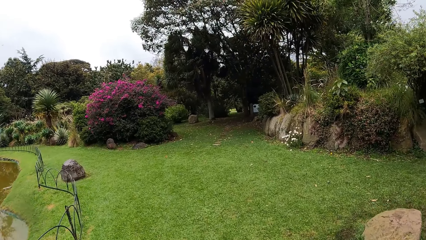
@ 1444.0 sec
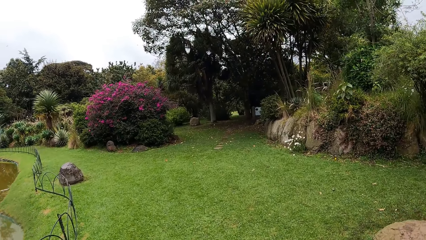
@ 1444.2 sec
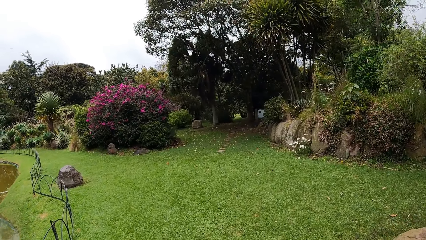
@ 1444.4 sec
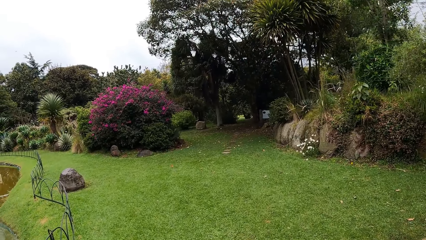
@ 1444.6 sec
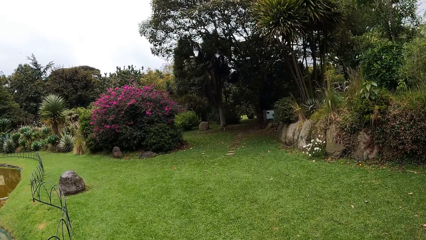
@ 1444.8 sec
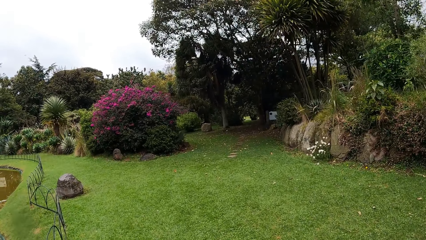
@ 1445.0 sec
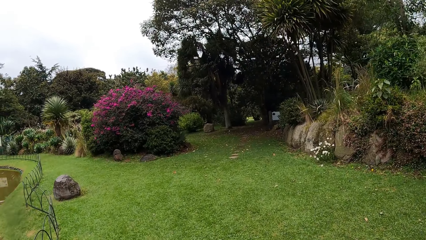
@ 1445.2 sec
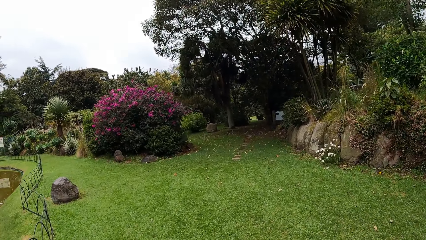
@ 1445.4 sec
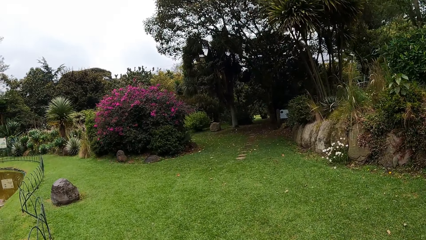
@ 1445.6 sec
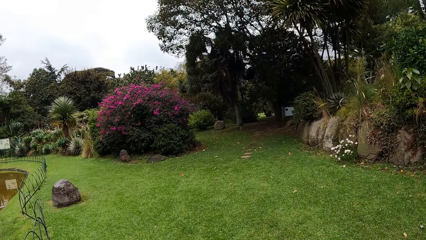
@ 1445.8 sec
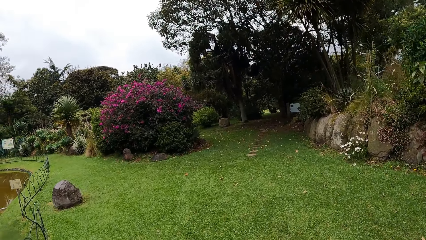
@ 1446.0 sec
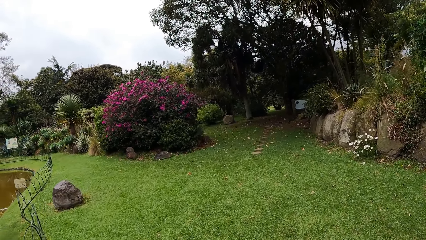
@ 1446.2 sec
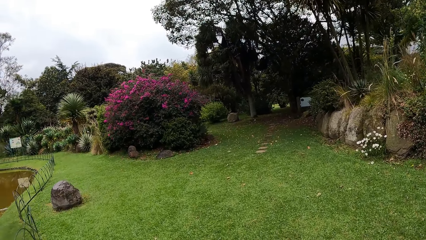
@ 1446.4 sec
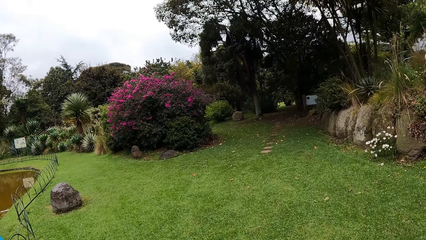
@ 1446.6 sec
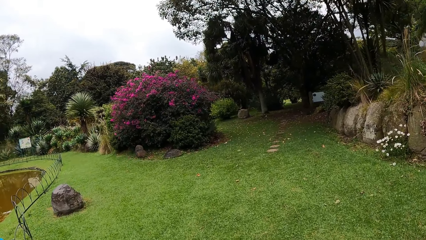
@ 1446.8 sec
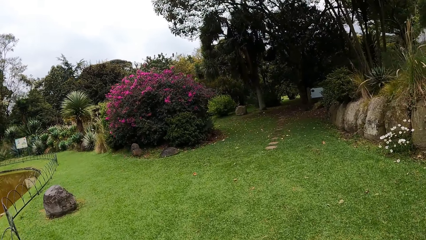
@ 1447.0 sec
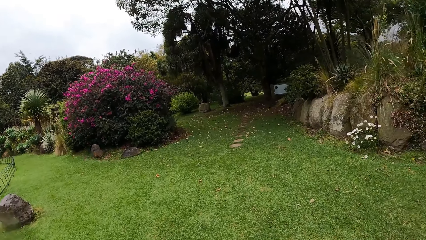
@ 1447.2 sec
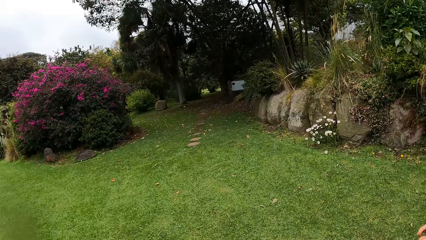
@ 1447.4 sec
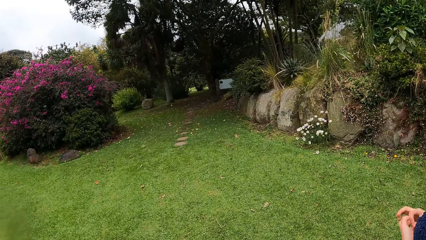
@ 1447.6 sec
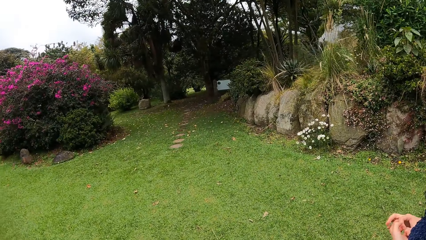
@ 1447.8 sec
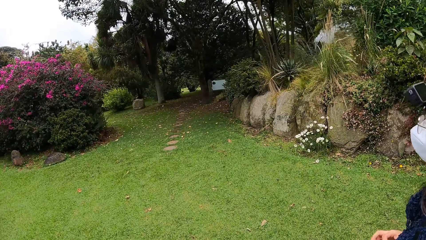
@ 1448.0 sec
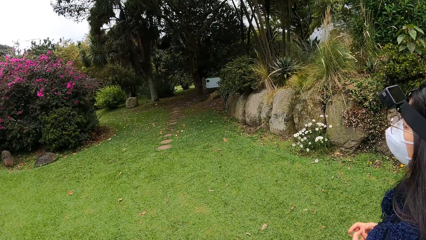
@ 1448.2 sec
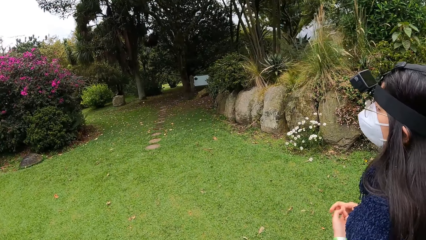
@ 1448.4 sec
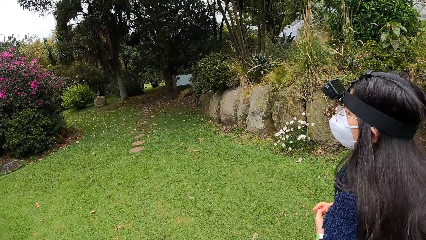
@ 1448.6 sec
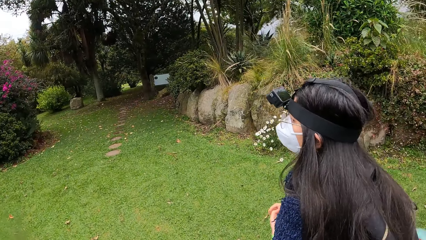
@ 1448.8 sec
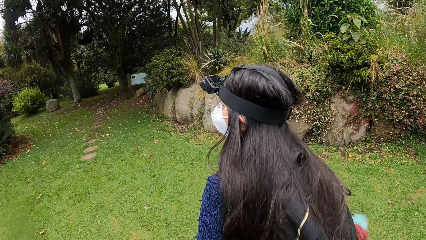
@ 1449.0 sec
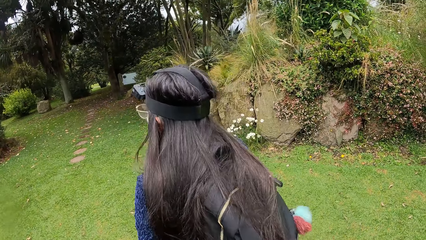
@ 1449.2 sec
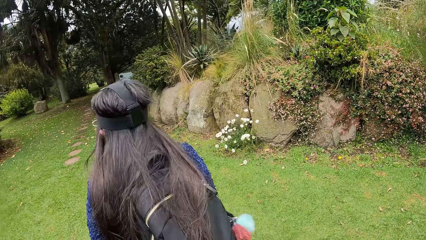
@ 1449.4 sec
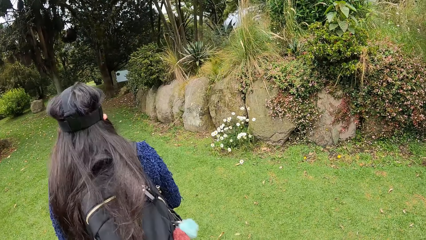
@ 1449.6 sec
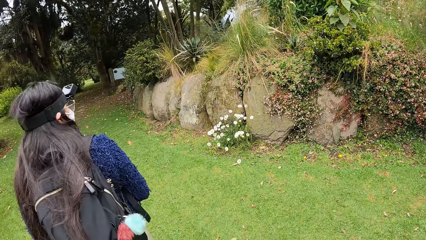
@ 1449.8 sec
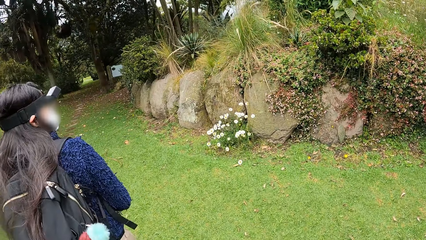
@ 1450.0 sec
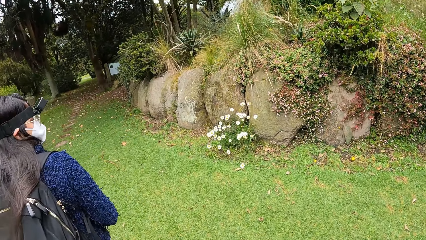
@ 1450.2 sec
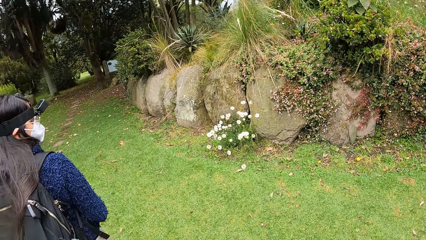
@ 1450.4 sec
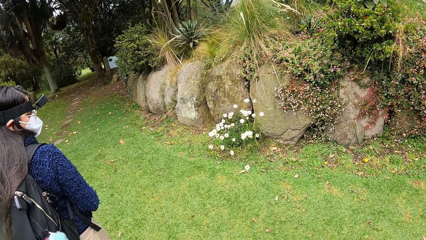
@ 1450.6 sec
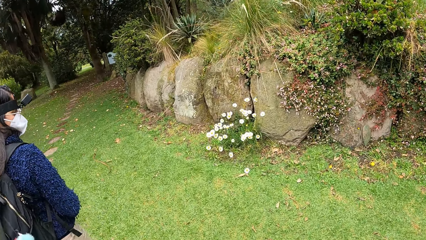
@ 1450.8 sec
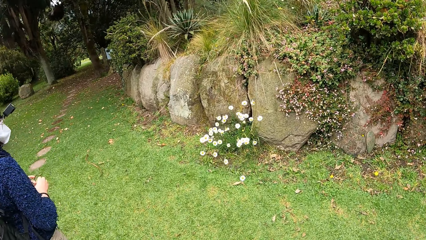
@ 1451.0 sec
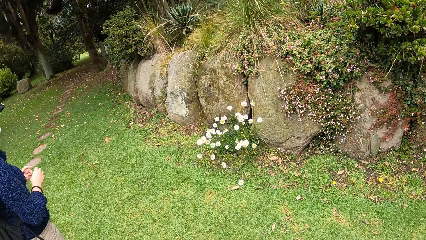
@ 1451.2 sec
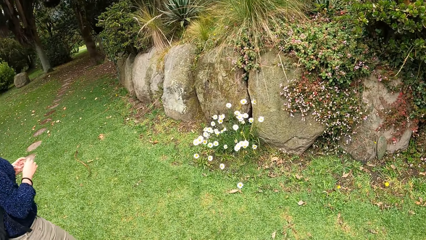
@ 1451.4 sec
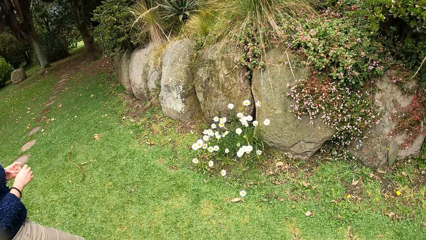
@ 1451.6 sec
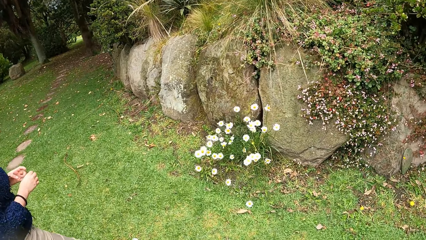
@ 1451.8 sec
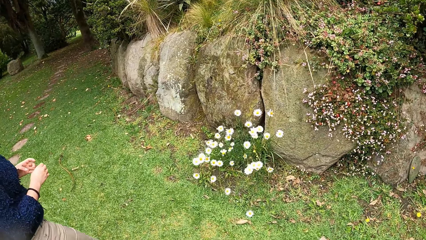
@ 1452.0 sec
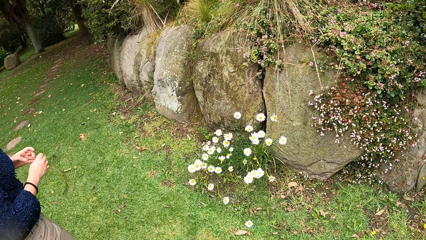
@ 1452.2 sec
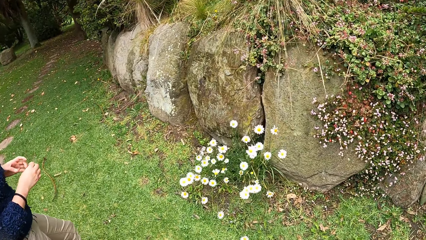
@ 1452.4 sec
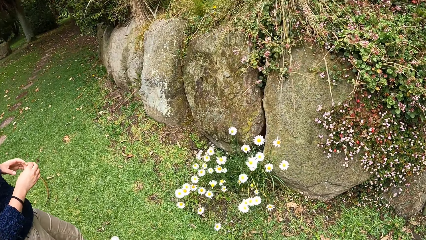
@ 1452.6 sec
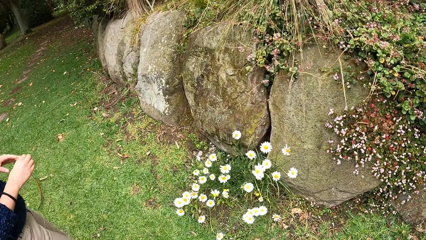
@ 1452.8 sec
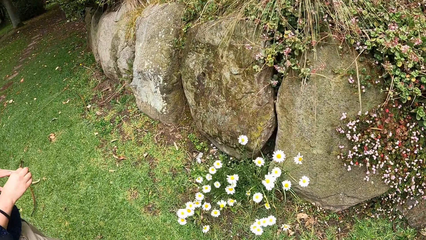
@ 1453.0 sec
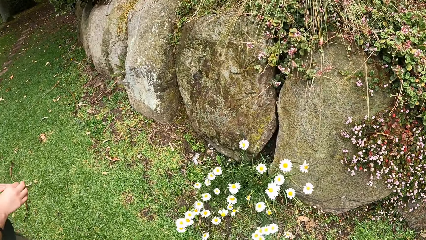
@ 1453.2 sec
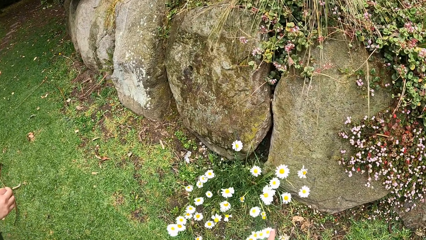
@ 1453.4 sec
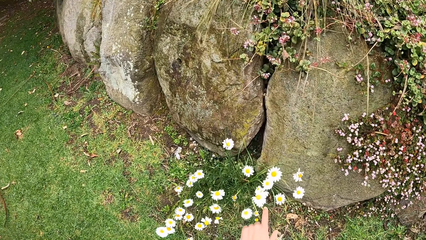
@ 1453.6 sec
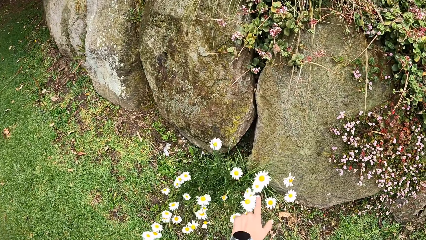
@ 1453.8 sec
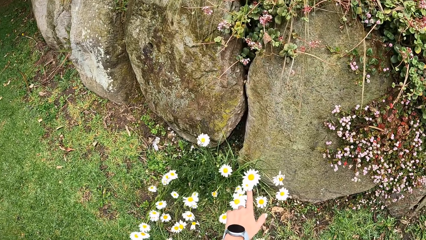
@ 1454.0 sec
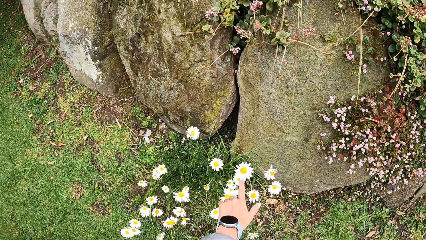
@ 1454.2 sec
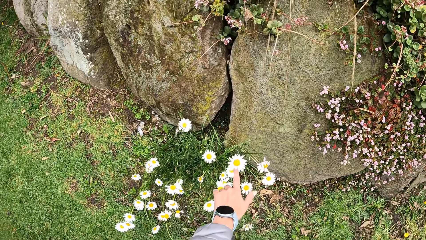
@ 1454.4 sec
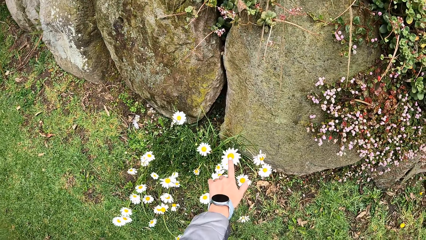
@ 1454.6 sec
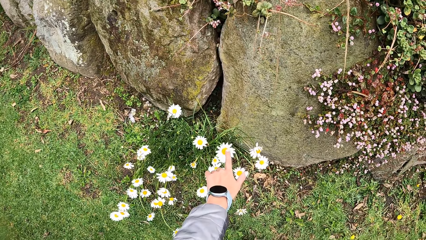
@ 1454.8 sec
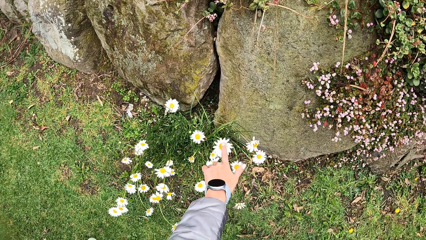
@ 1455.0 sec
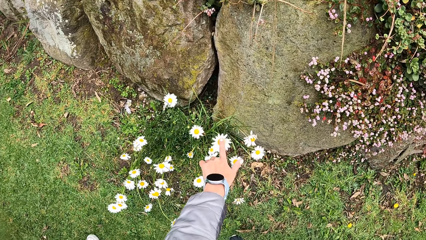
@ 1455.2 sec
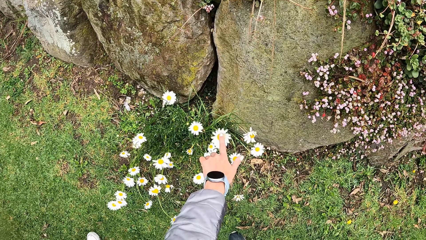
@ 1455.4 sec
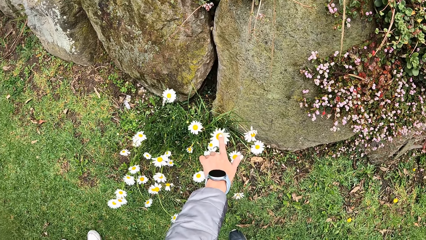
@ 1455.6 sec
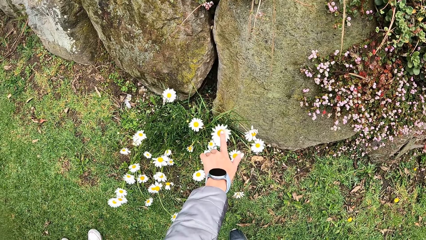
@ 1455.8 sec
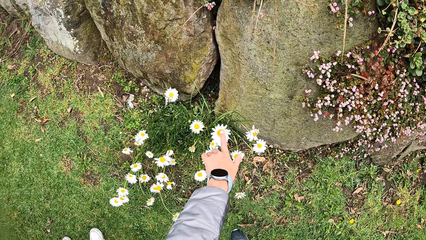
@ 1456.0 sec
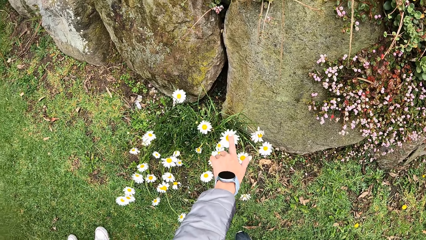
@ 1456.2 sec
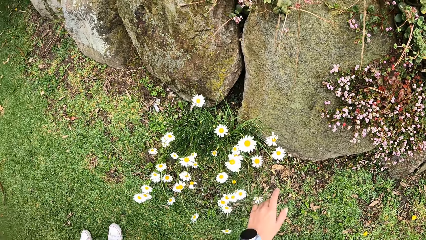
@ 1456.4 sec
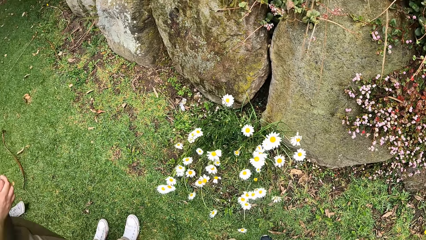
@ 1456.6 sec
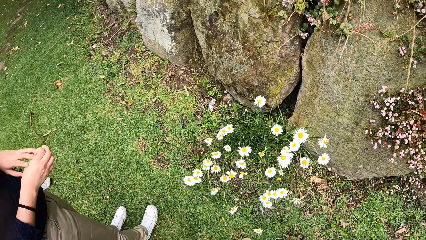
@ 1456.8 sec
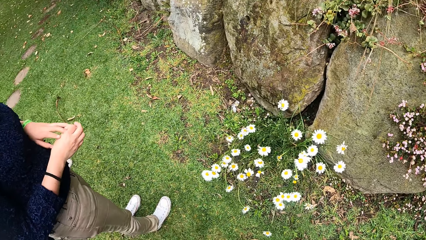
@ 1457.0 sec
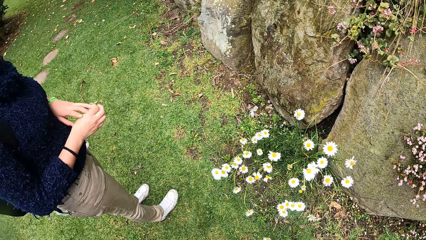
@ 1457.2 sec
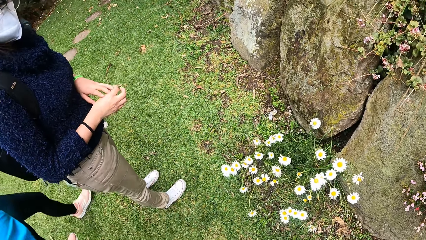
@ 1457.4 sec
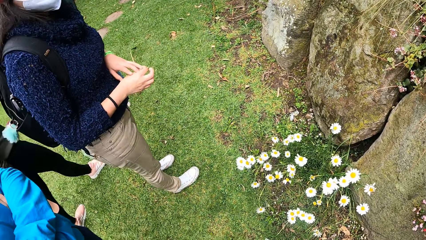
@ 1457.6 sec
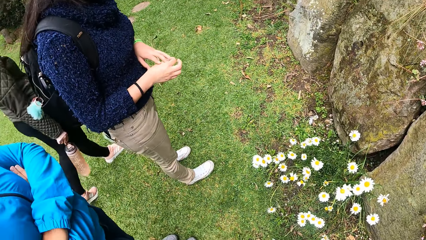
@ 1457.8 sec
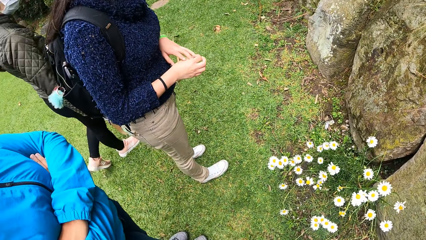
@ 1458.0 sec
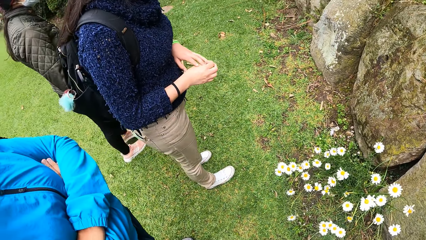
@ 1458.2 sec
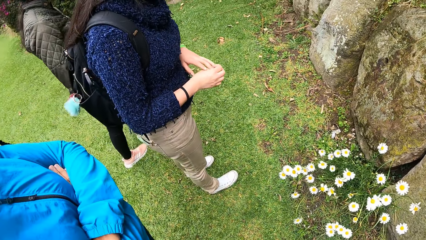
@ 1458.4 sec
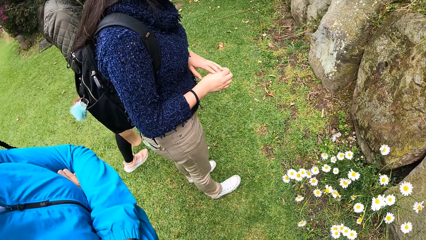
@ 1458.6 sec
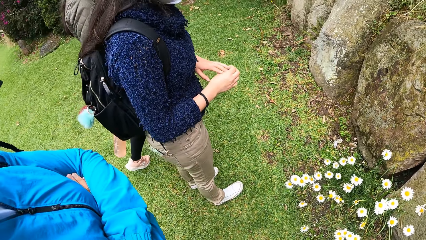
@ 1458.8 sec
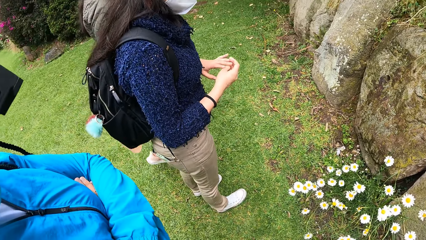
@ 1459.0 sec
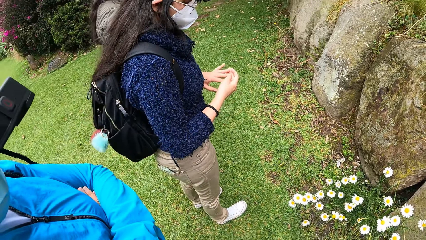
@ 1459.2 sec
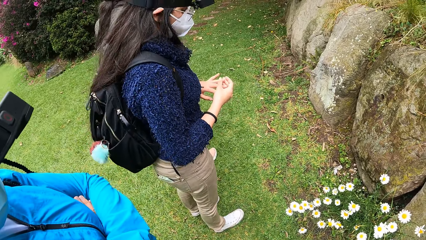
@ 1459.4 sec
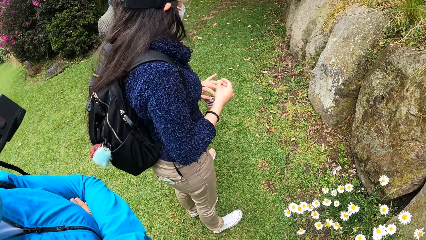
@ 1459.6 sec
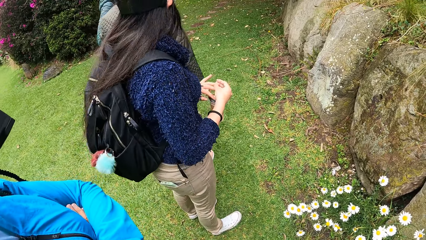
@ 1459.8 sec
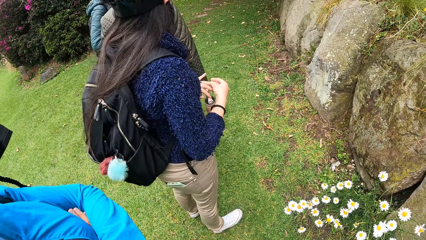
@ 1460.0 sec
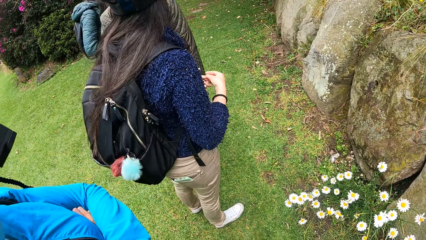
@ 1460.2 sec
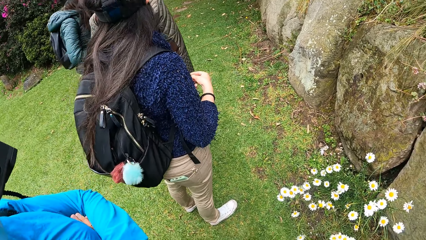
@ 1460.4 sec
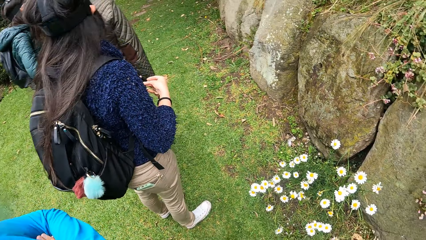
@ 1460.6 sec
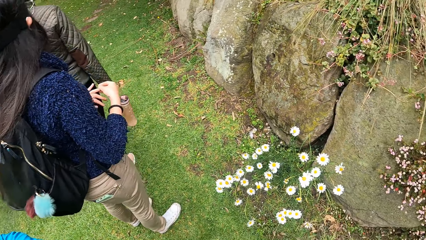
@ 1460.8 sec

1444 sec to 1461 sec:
The woman holds her hands together. The woman fiddles with her fingers. The camera wearer touches a flower on the ground with her left index finger. She looks around.
